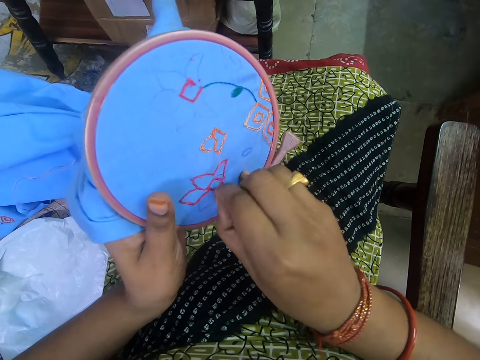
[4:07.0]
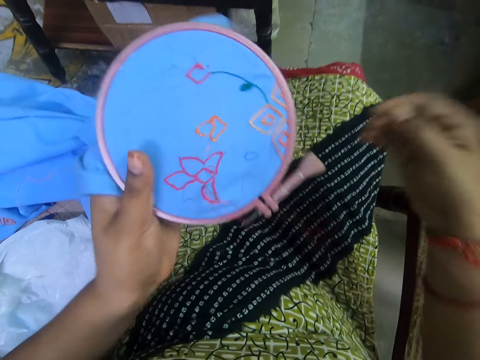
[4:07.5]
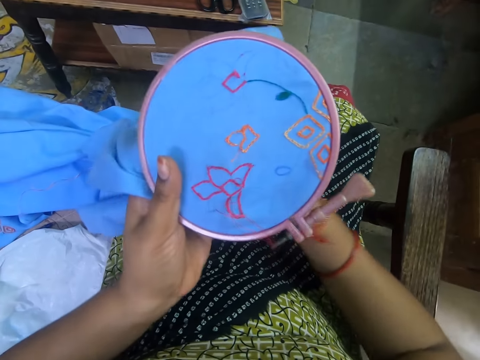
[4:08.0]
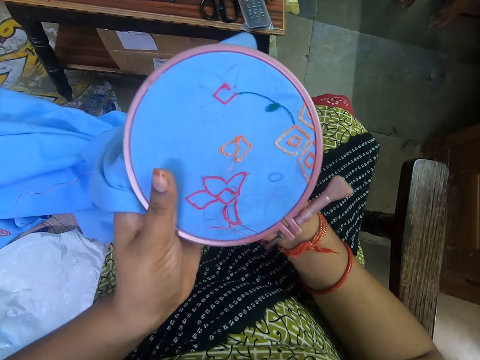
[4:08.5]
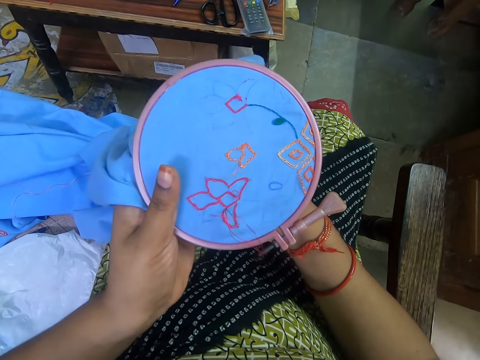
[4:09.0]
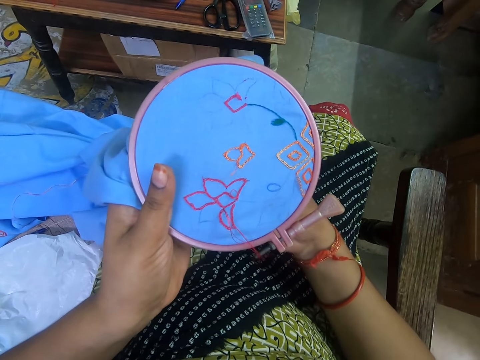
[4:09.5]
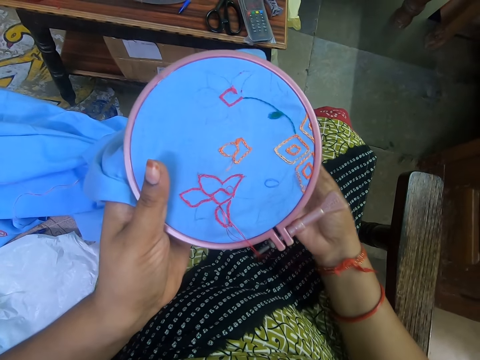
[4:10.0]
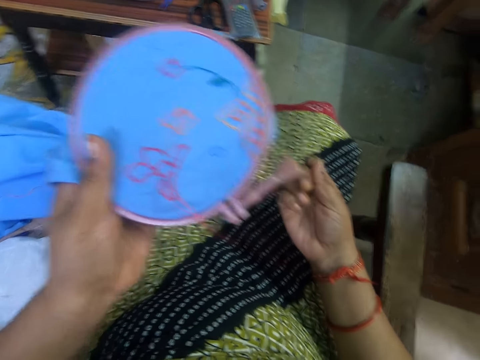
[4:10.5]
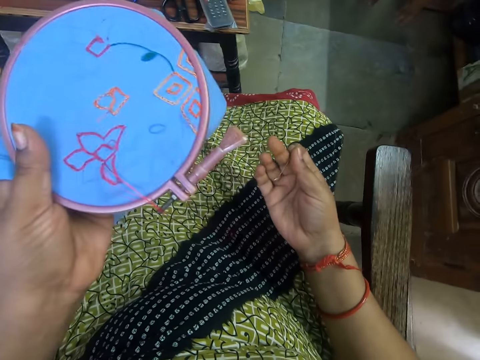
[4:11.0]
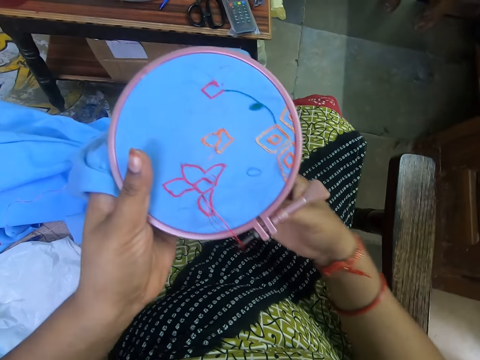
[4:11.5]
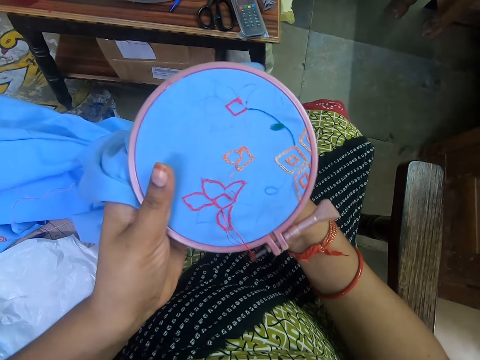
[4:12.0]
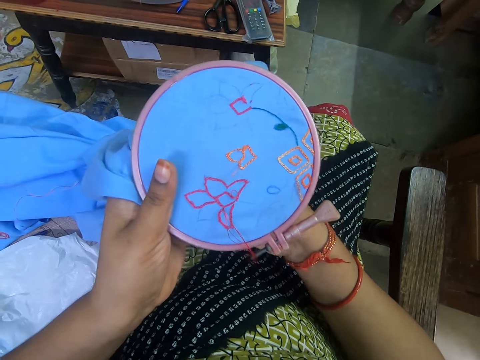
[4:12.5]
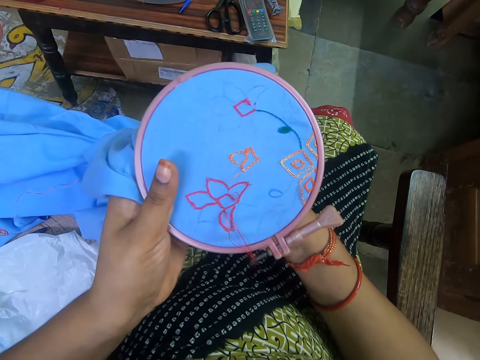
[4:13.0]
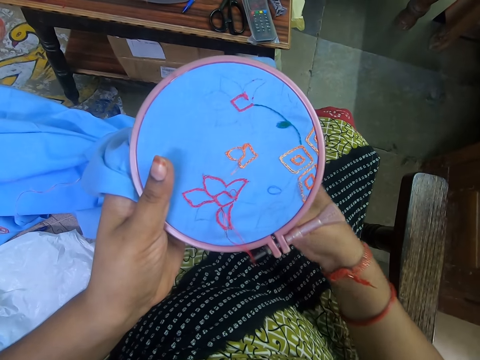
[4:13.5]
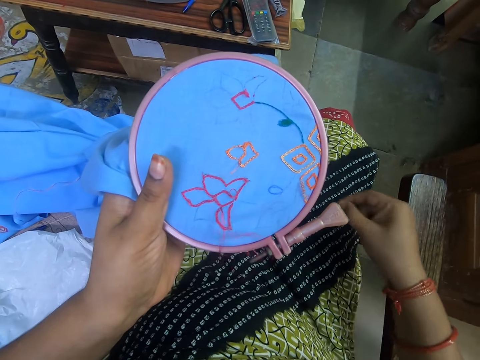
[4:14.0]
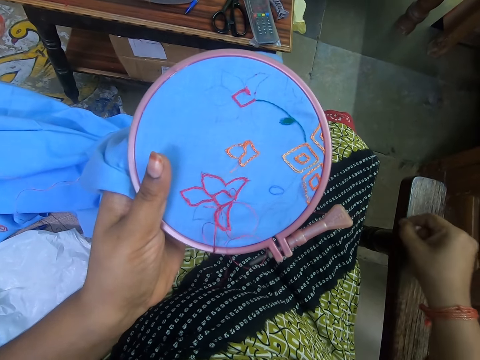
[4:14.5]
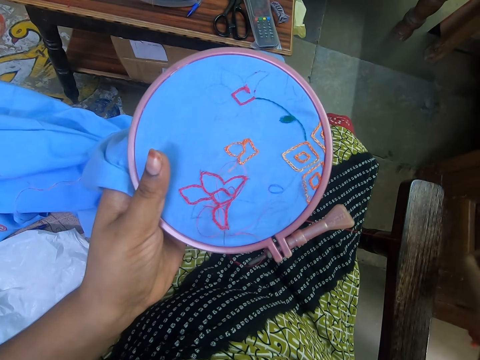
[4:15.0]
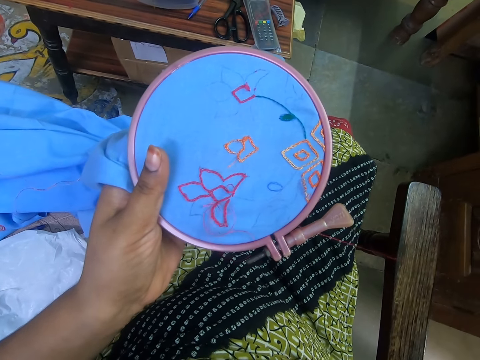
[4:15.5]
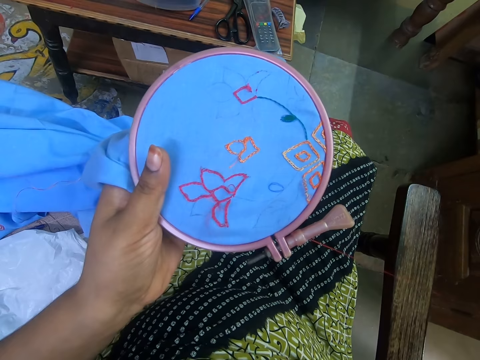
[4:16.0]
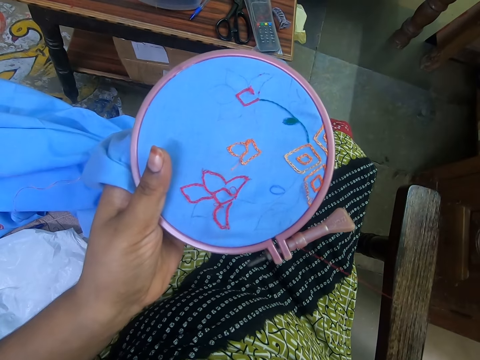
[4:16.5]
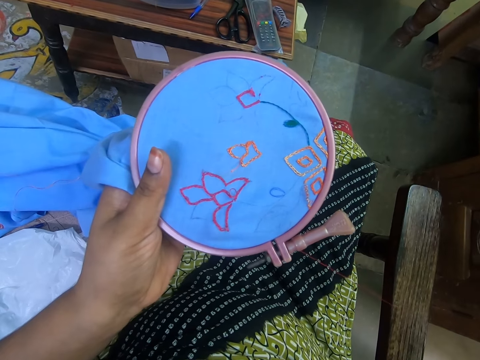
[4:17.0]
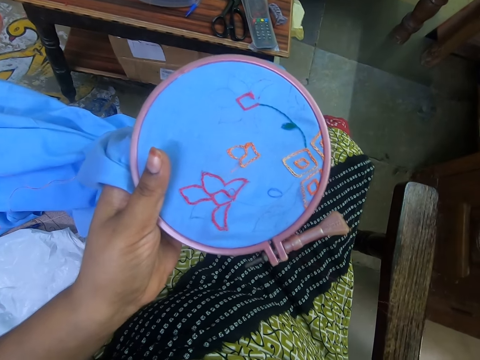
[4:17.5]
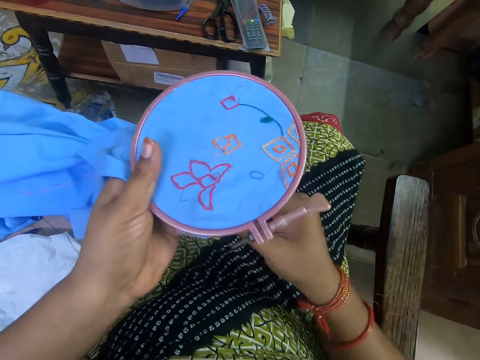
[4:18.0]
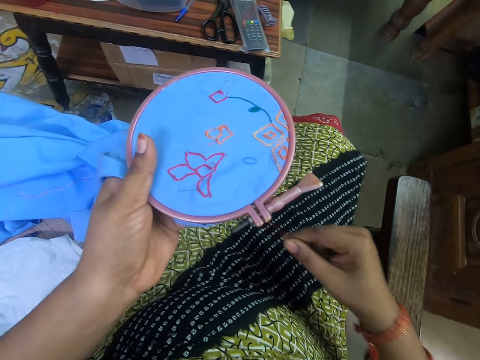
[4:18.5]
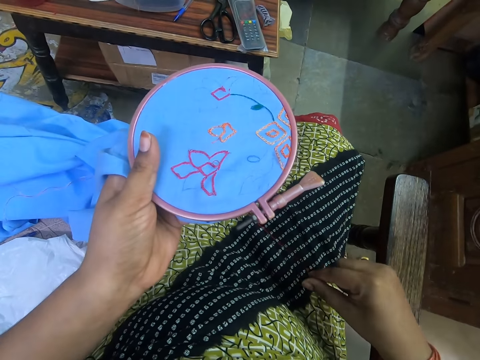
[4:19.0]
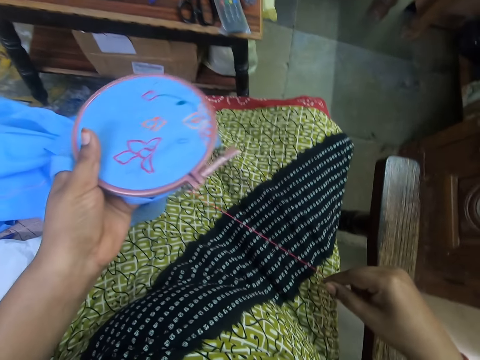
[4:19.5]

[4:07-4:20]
The camera wearer looks at the needle. They sew the cloth. They pull the thread in the needle.

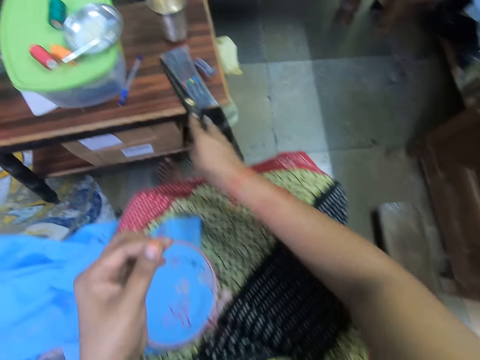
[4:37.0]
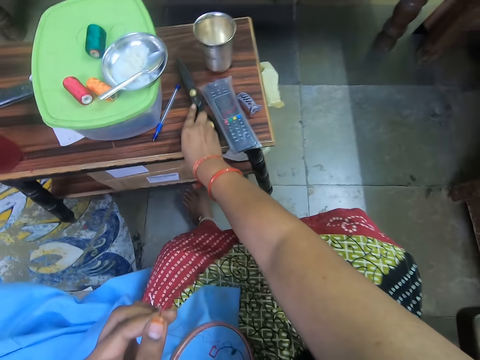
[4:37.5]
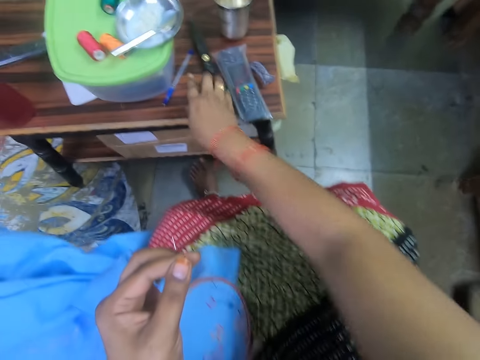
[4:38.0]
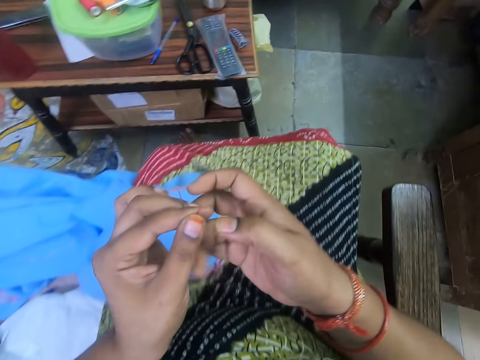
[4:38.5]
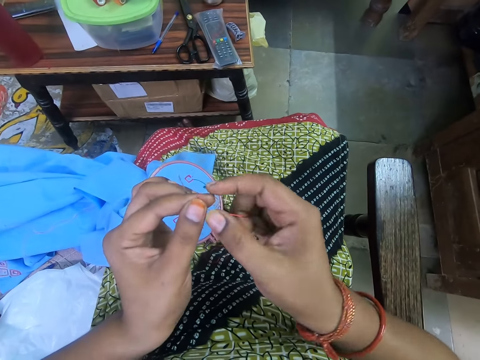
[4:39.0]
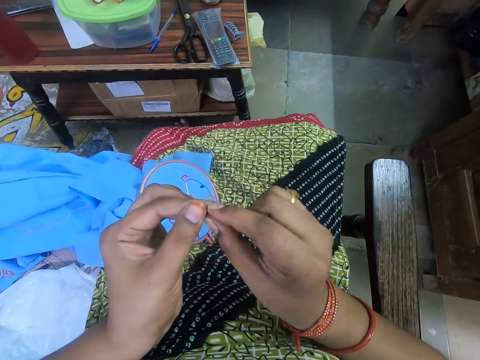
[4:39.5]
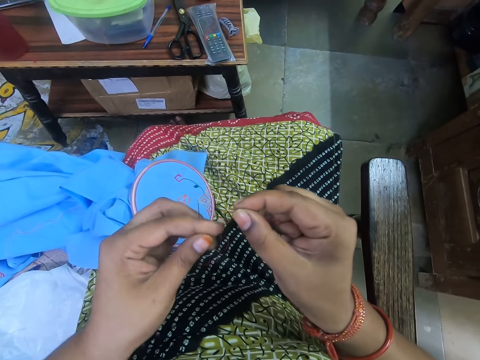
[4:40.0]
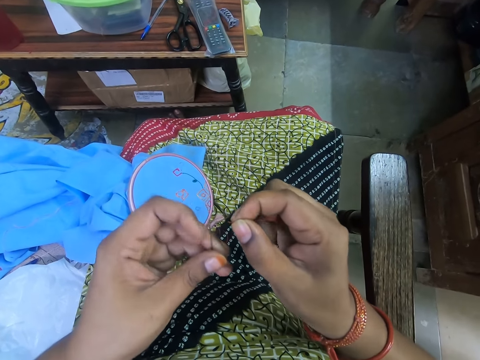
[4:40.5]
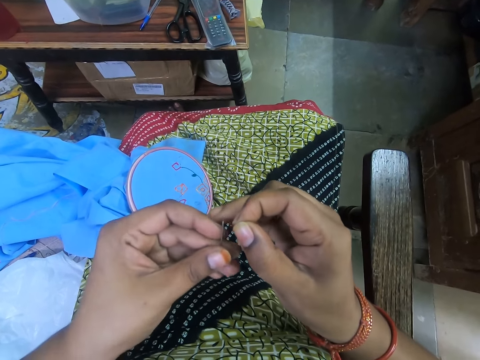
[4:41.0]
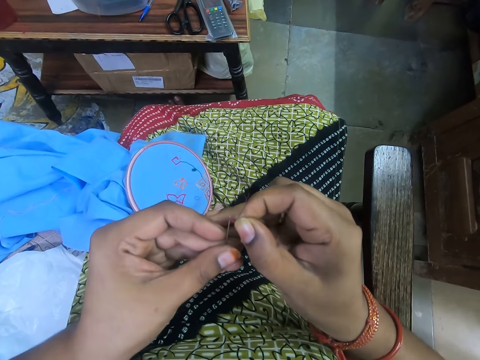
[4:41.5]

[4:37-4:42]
The camera wearer puts the scissors on the table. They pick up the thread from the left hand. They fix the thread in the needle.

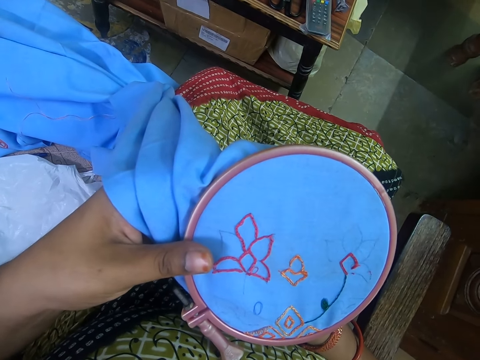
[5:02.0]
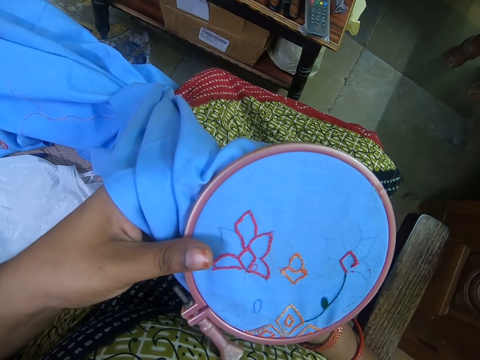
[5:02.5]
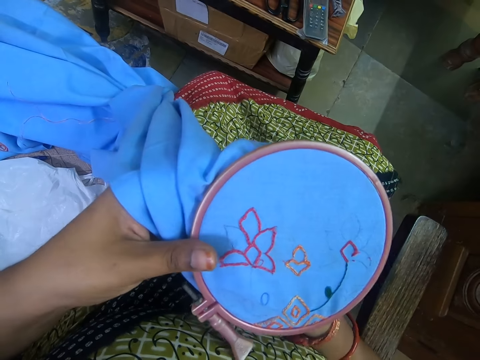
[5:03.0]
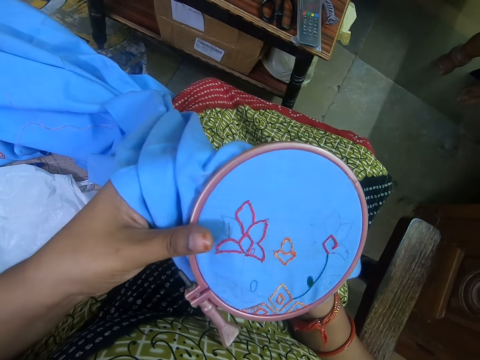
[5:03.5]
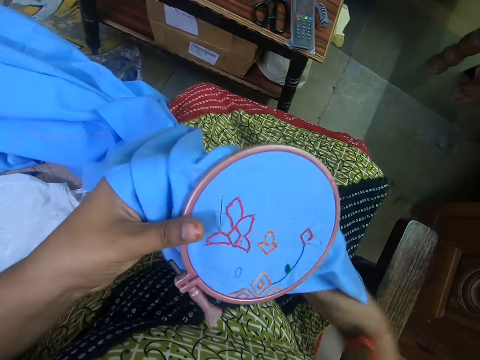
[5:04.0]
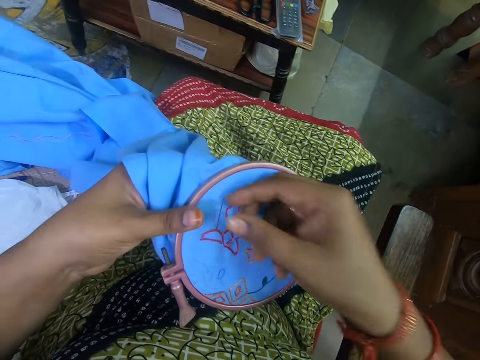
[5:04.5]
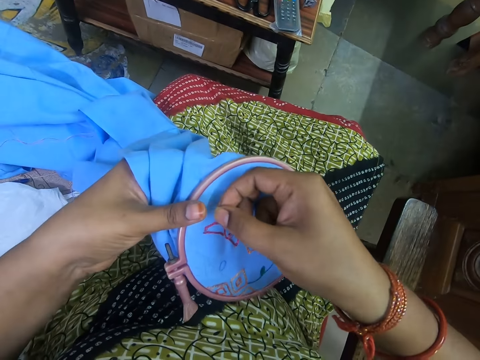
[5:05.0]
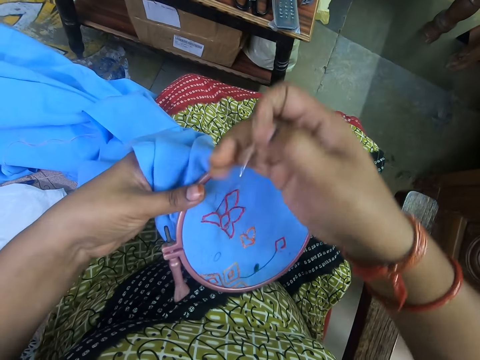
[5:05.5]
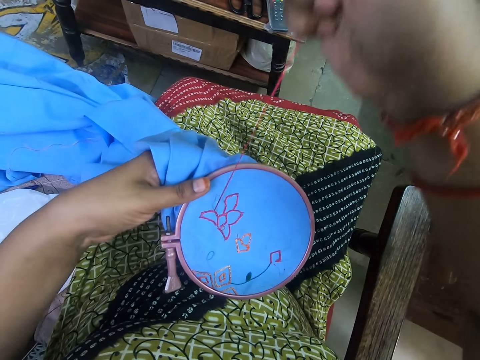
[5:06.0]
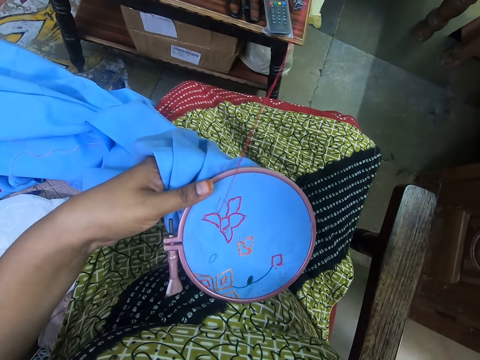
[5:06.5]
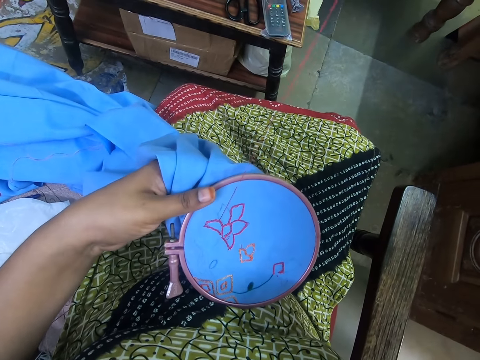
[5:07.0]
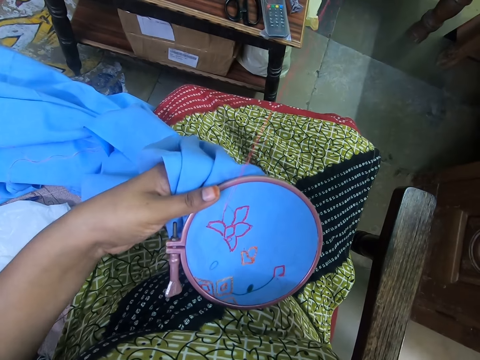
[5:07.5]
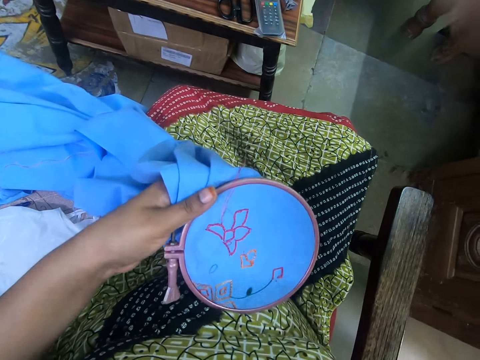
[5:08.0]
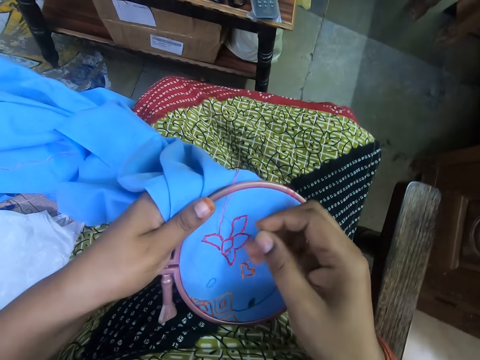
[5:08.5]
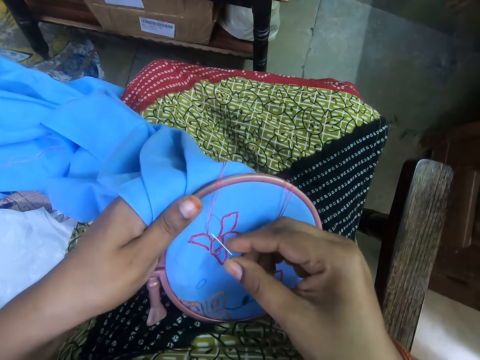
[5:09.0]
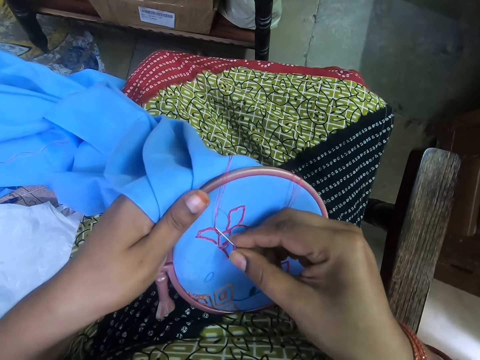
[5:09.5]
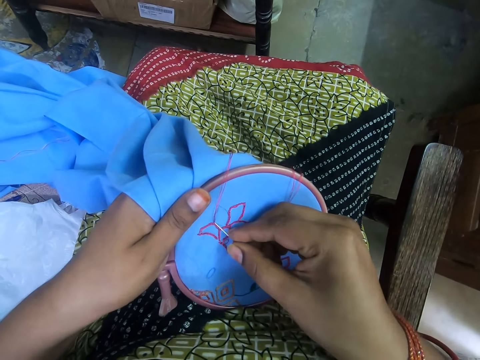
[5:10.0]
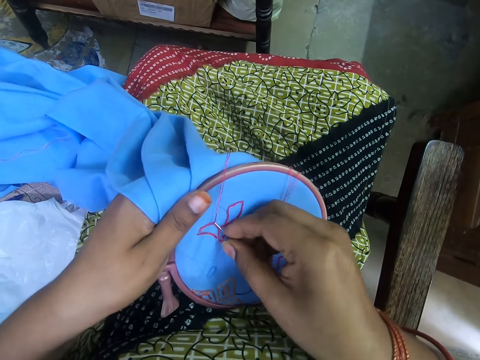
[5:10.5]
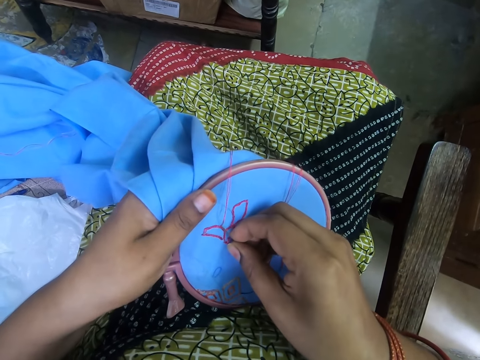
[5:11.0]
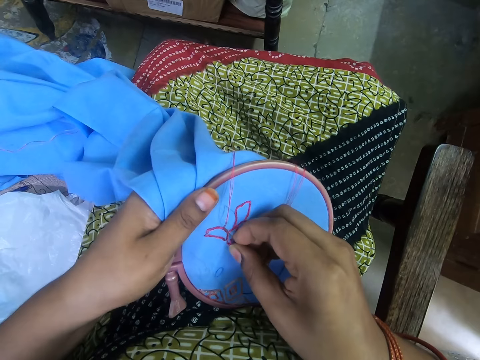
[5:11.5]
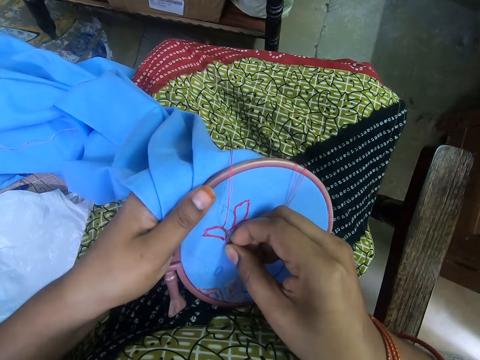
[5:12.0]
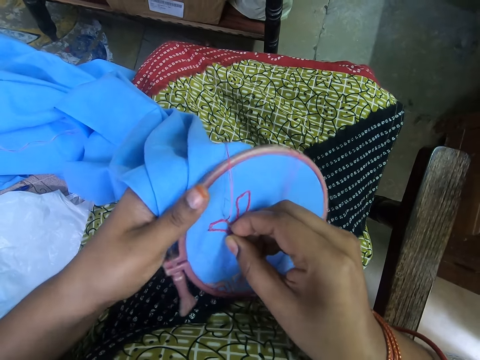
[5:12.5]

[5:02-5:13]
The camera wearer puts a needle in a cloth. She lifts the needle with her right hand. She holds the needle. She stitches the fabric. She pulls the needle. She puts the needle in the cloth.
